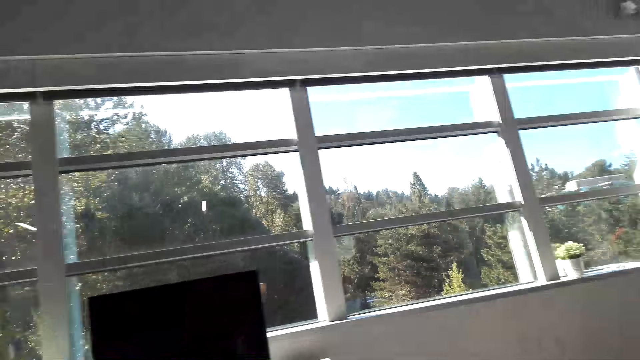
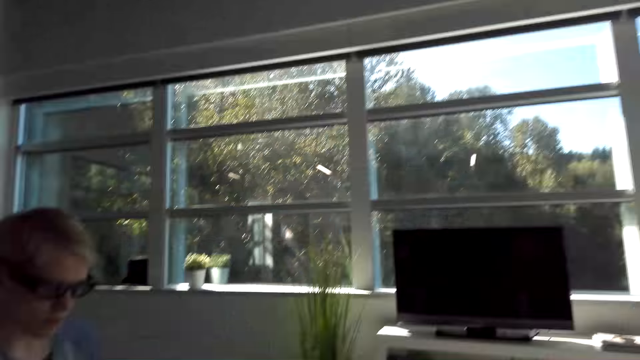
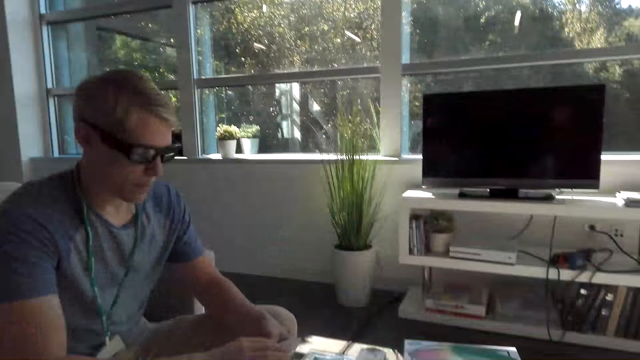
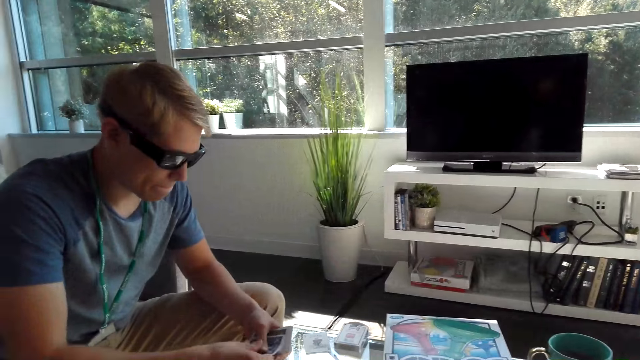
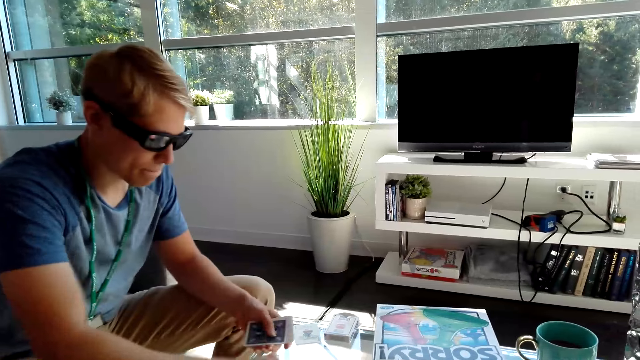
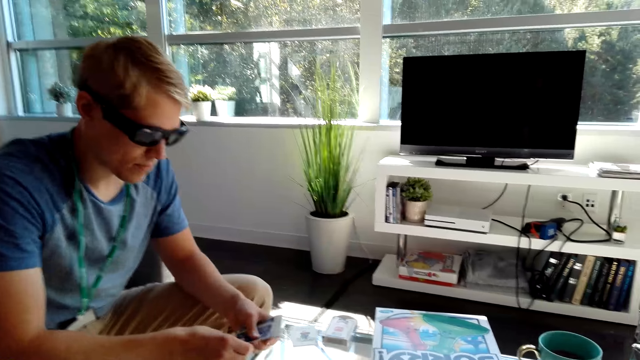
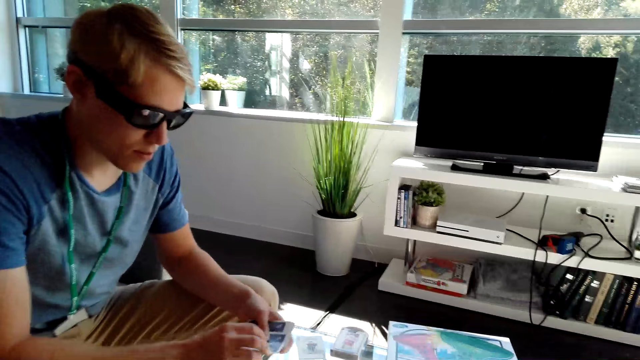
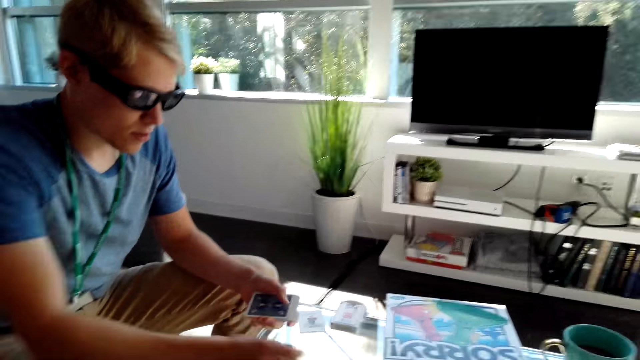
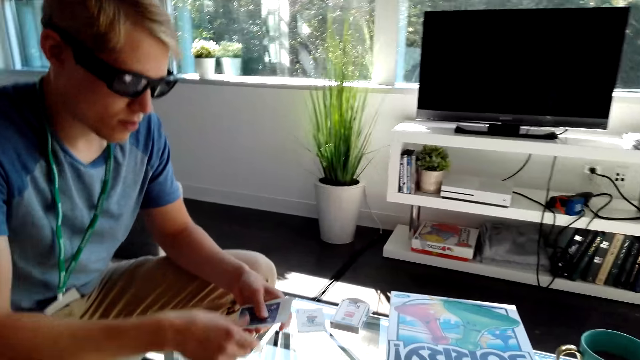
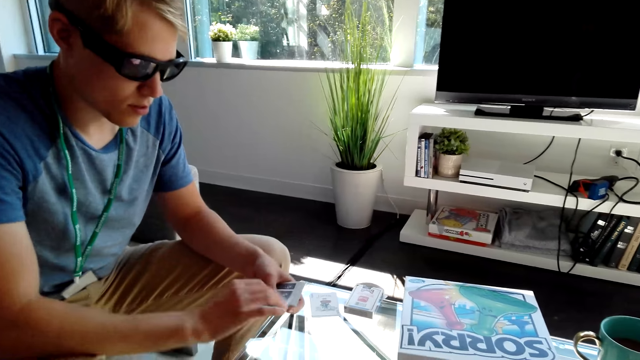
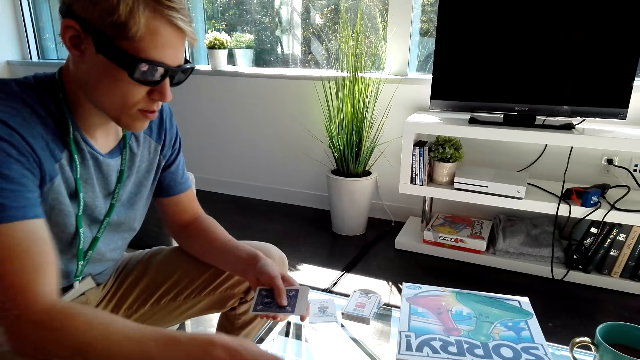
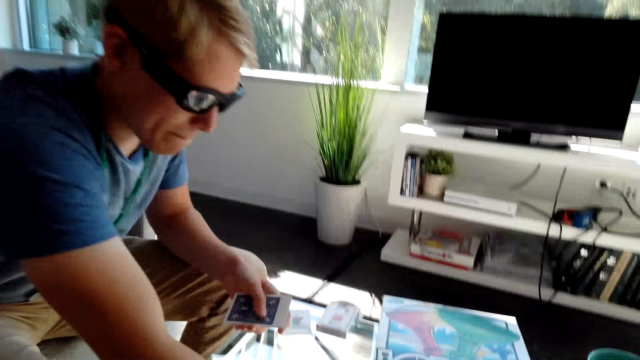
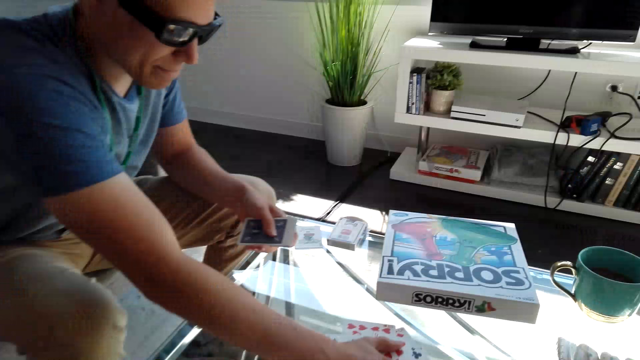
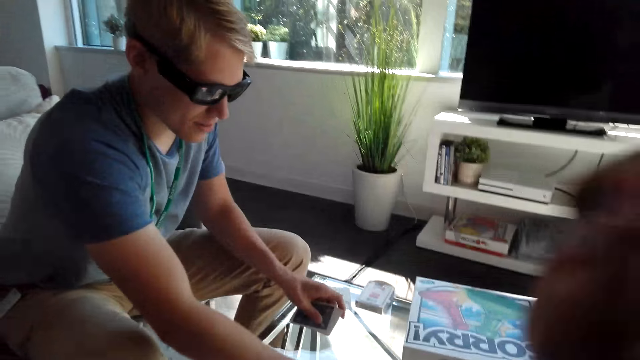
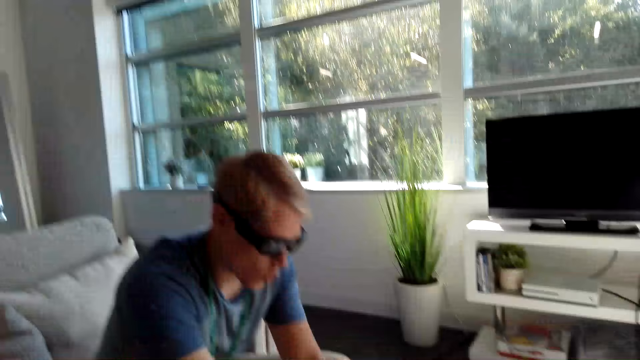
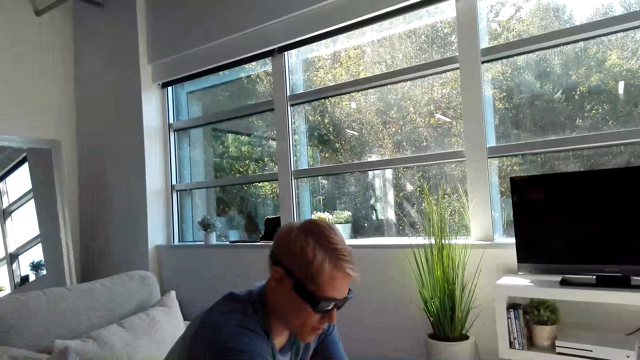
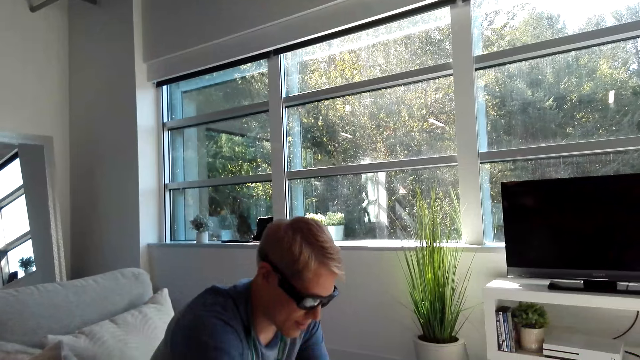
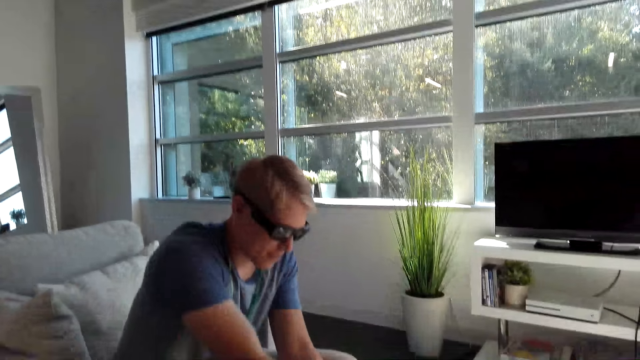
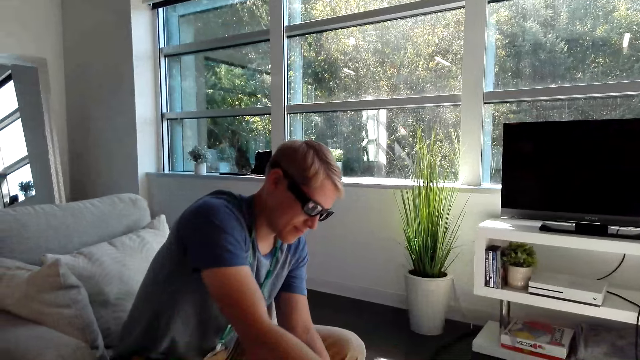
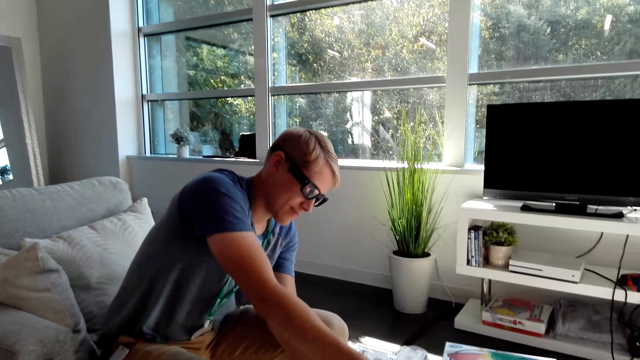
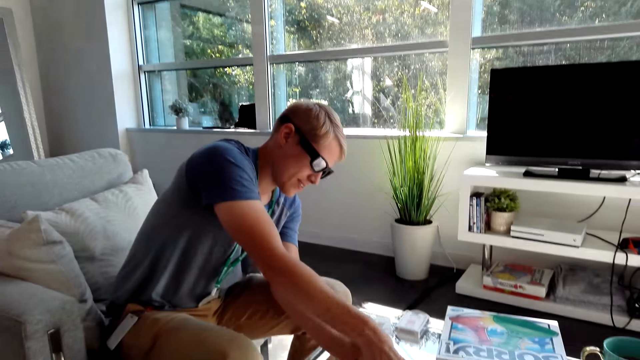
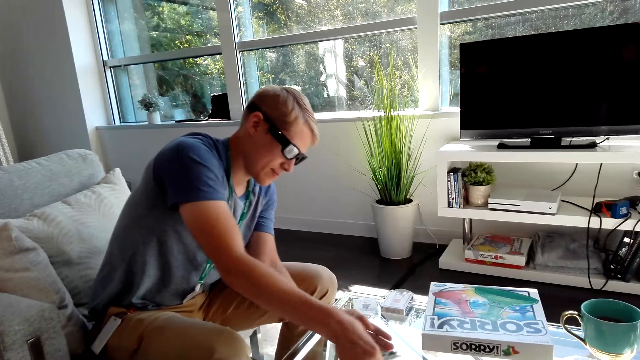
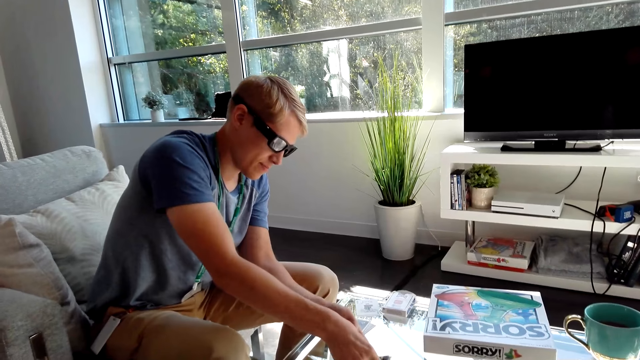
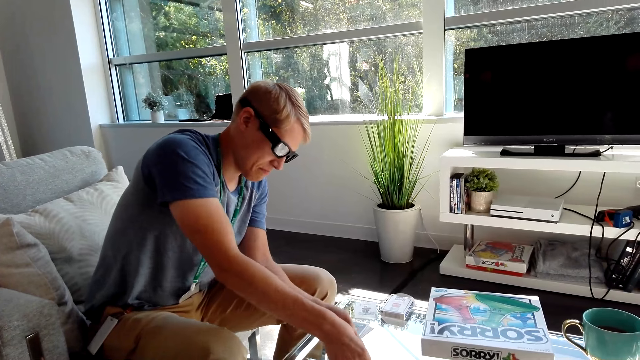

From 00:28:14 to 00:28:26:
A male shares cards on the table. The male places a hand on the table. The camera wearer does a hand movement. The male arranges cards on the table. The male collects the cards from the table.

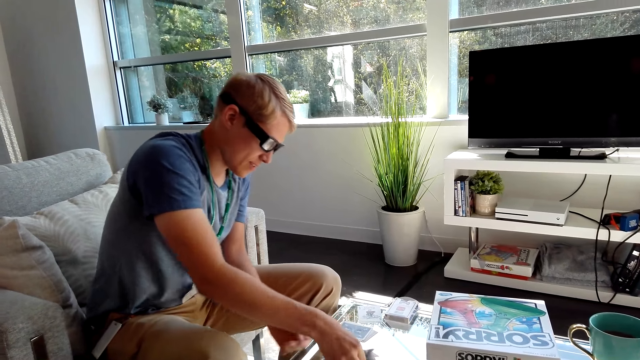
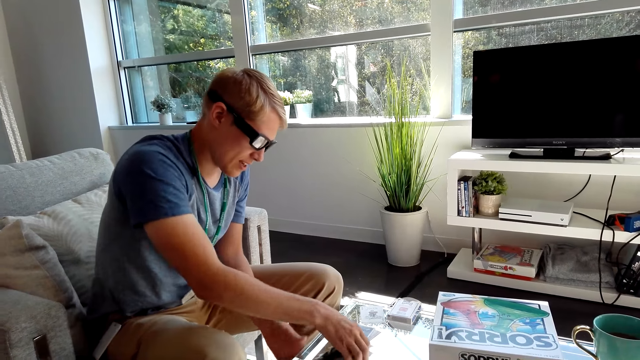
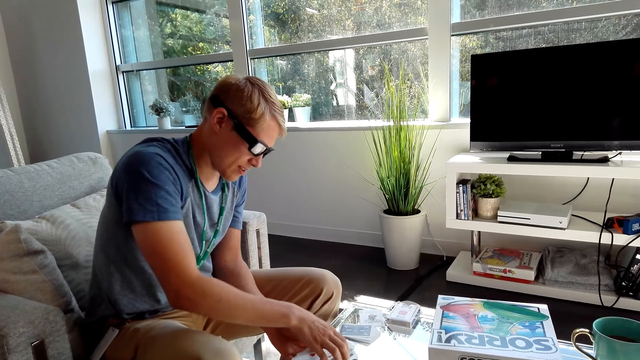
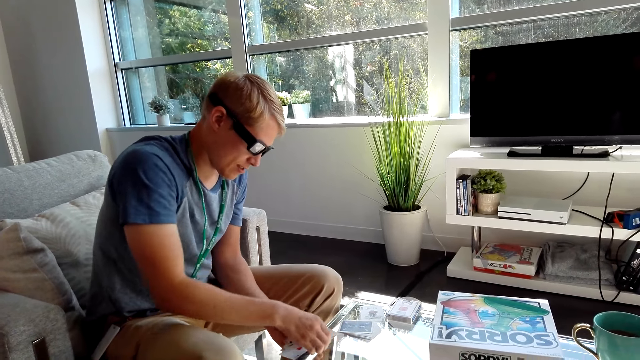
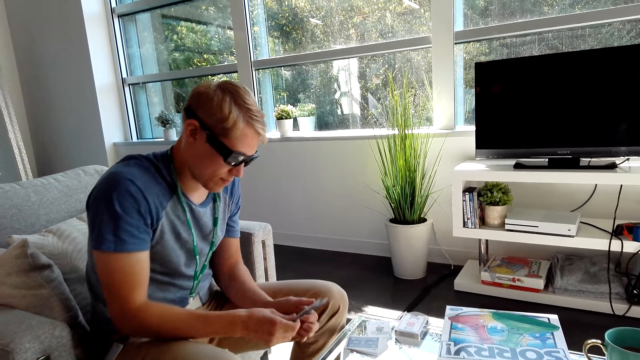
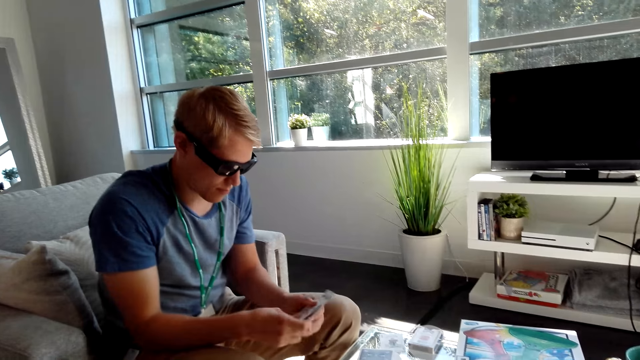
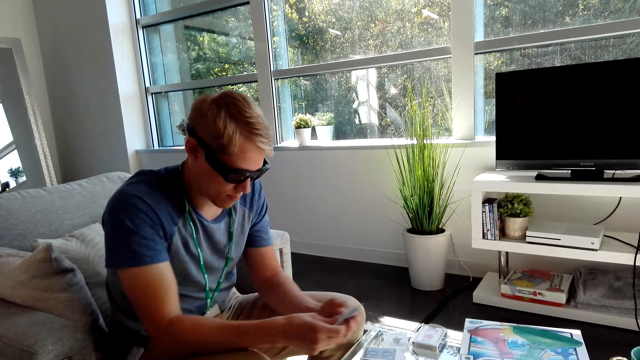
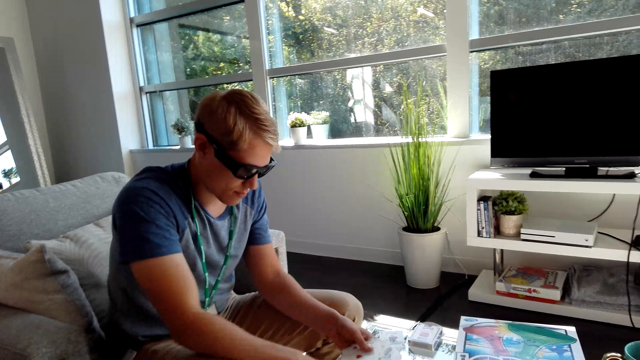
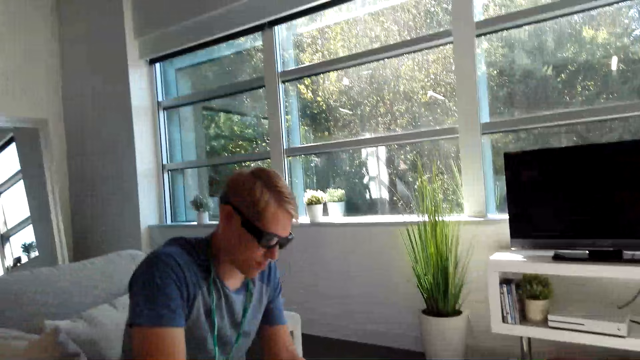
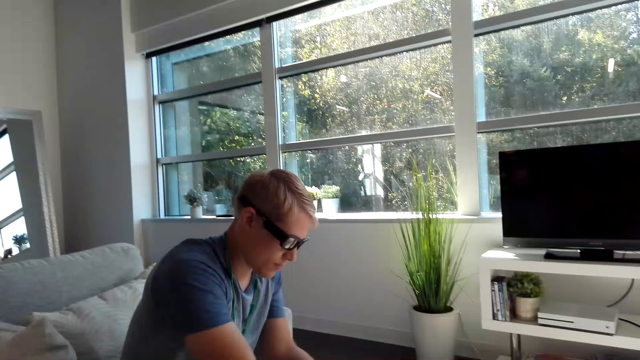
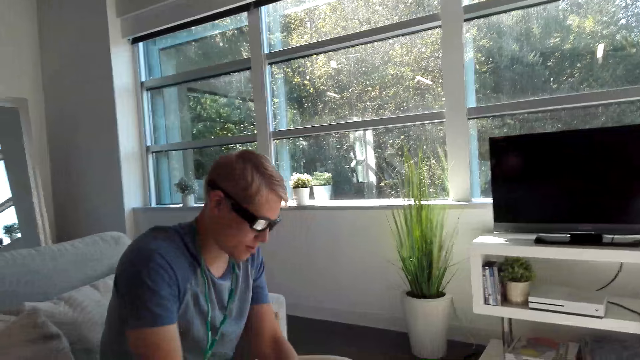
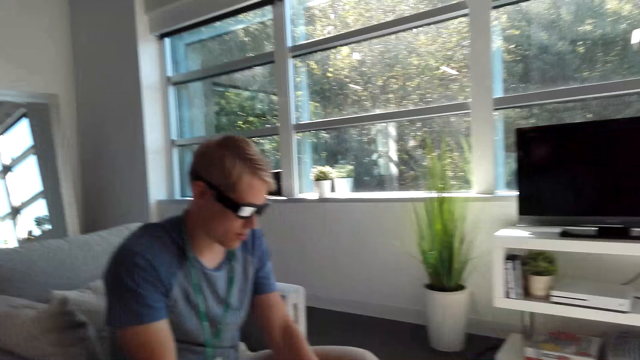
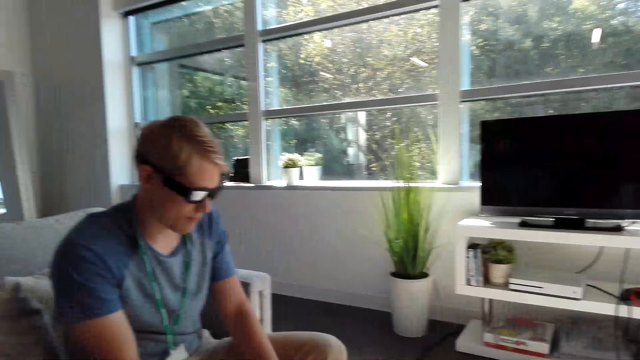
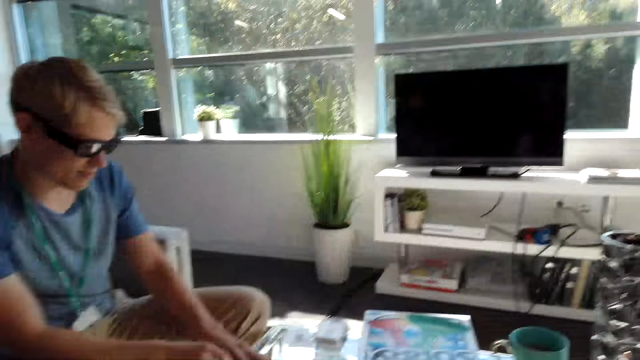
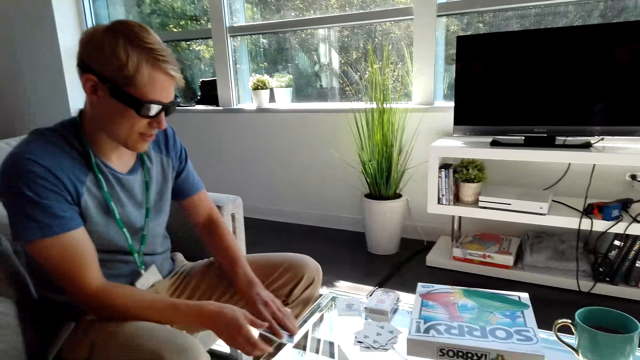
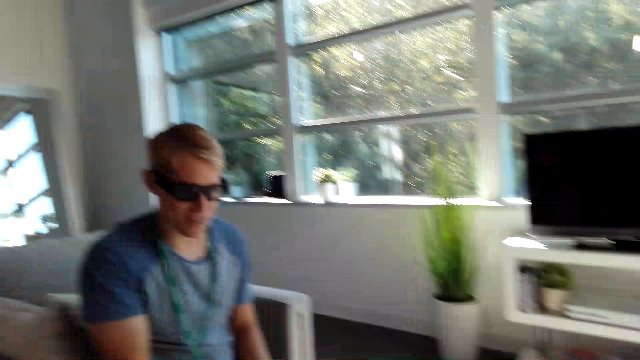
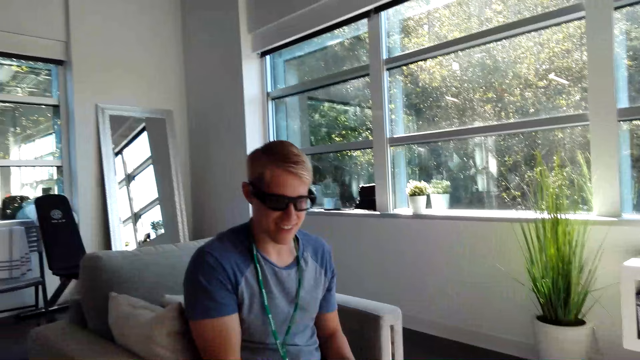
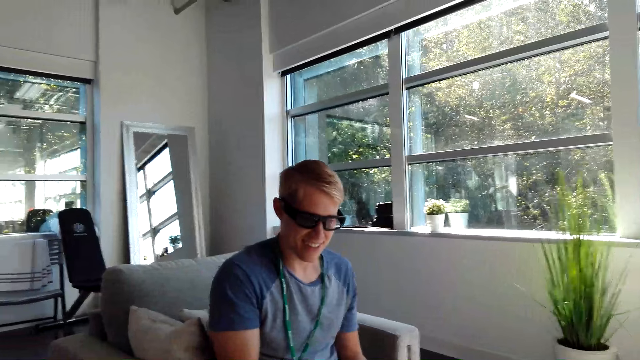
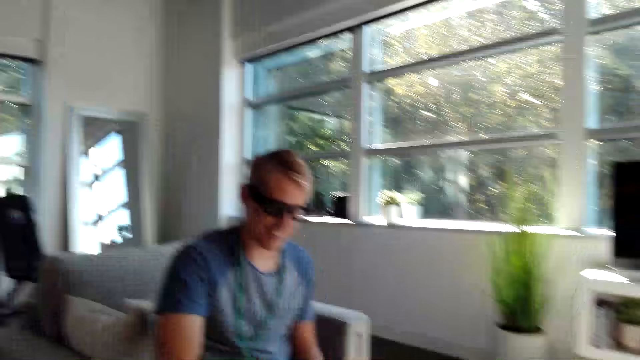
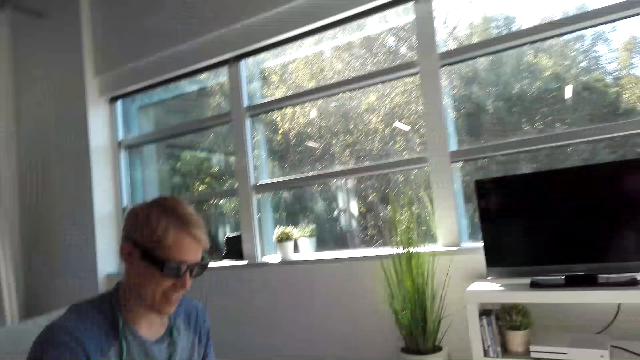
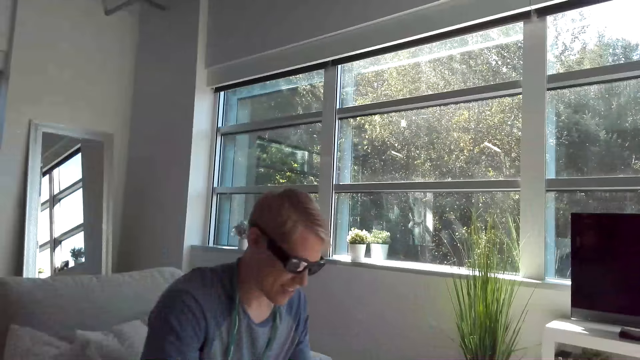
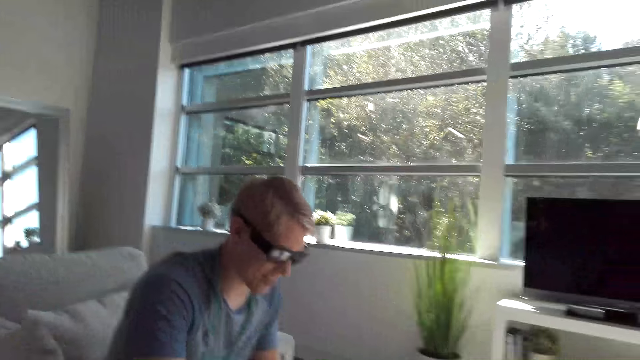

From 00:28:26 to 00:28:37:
A male picks cards from the table and arranges the cards in the hands. The camera wearer converses with the male. The male holds the cards with hands. The camera wearer converses with the male.
